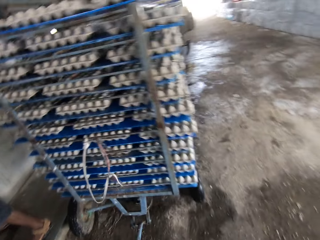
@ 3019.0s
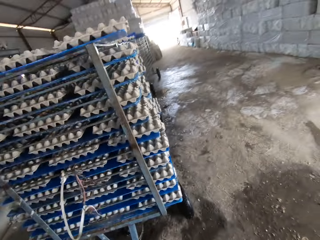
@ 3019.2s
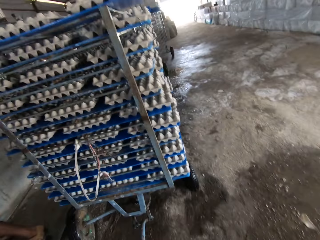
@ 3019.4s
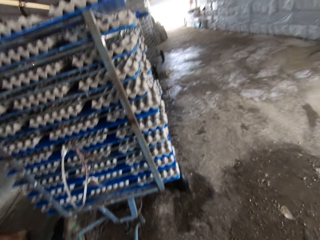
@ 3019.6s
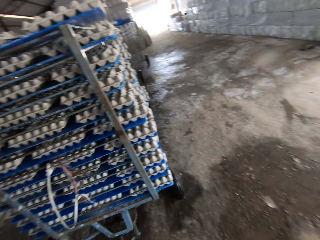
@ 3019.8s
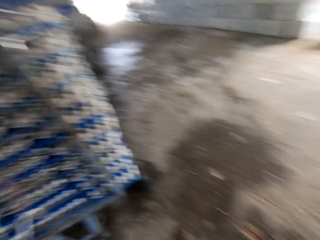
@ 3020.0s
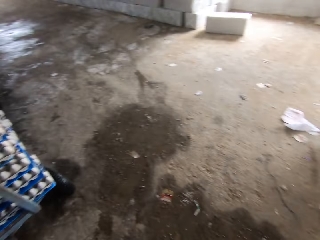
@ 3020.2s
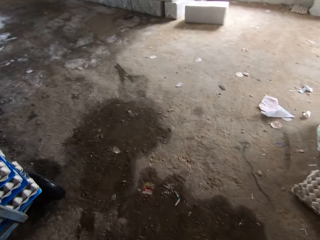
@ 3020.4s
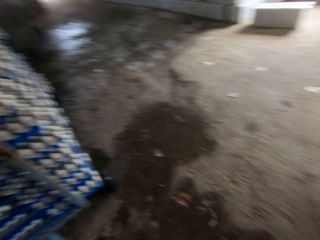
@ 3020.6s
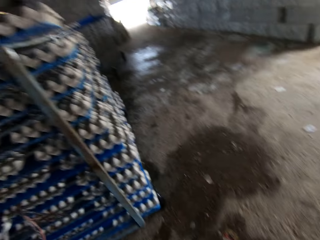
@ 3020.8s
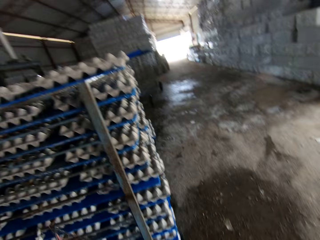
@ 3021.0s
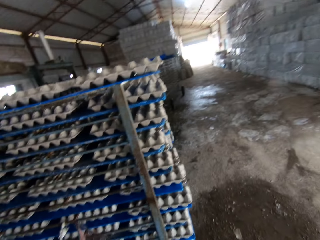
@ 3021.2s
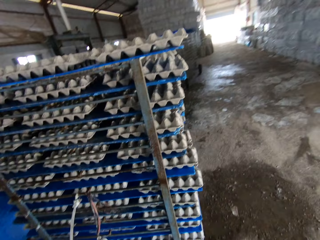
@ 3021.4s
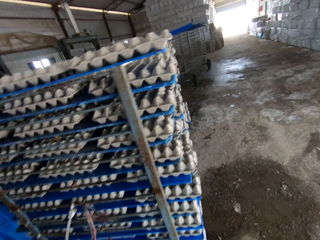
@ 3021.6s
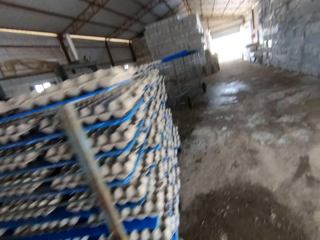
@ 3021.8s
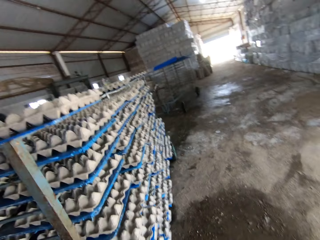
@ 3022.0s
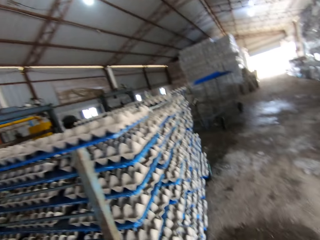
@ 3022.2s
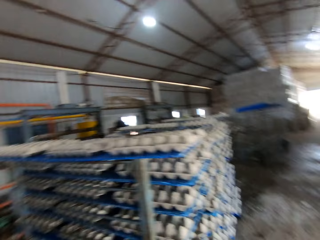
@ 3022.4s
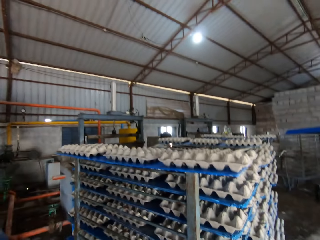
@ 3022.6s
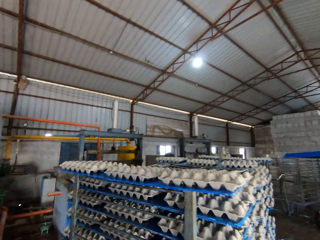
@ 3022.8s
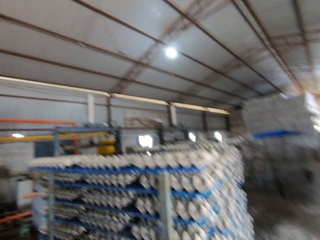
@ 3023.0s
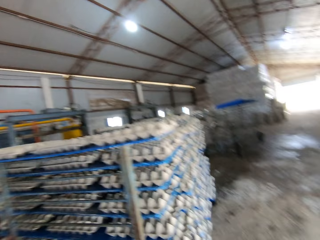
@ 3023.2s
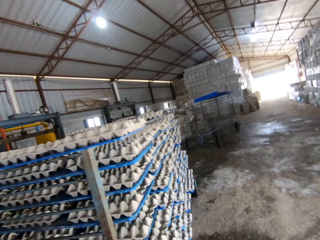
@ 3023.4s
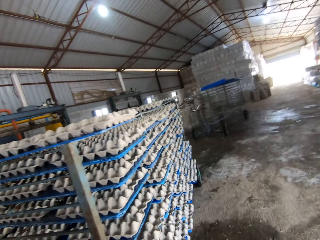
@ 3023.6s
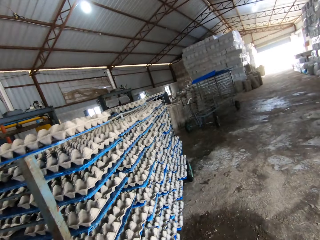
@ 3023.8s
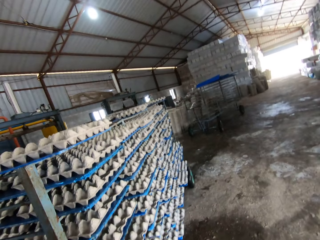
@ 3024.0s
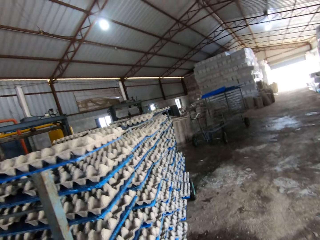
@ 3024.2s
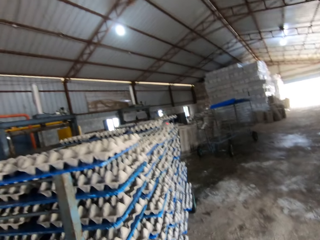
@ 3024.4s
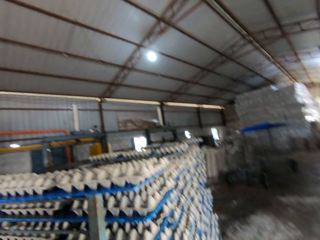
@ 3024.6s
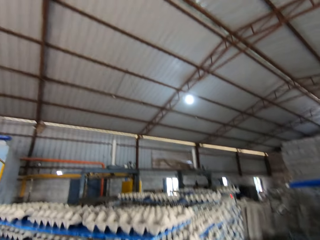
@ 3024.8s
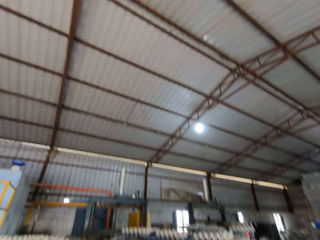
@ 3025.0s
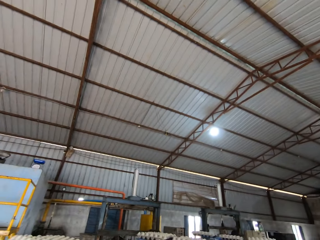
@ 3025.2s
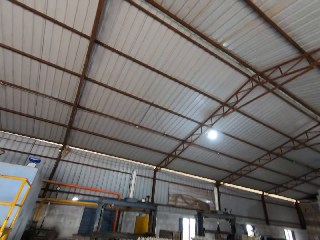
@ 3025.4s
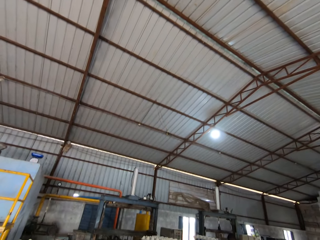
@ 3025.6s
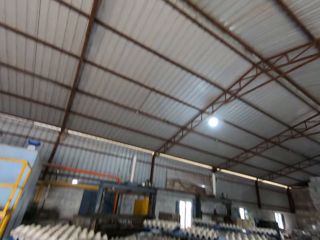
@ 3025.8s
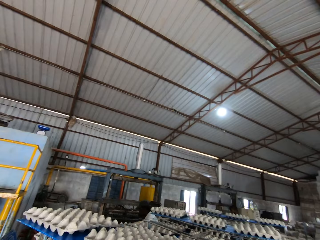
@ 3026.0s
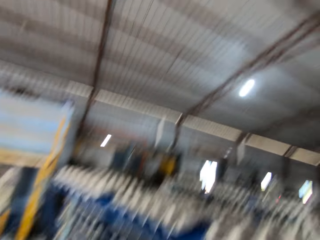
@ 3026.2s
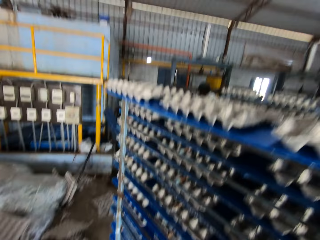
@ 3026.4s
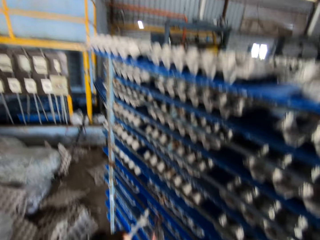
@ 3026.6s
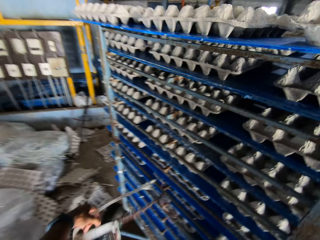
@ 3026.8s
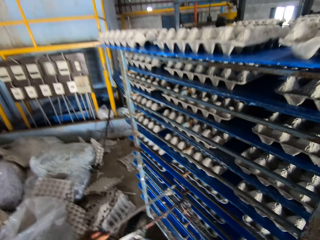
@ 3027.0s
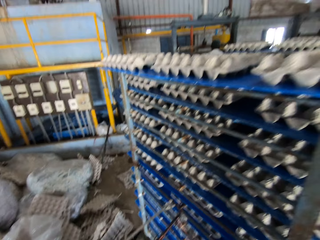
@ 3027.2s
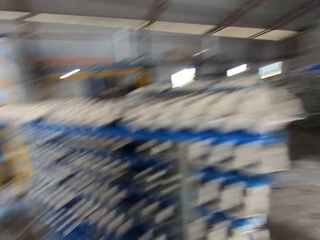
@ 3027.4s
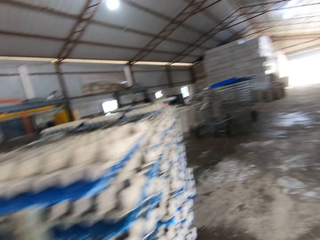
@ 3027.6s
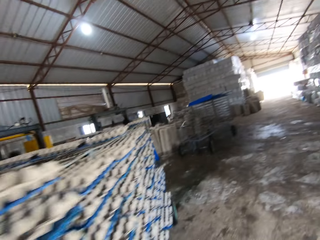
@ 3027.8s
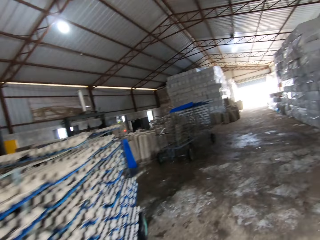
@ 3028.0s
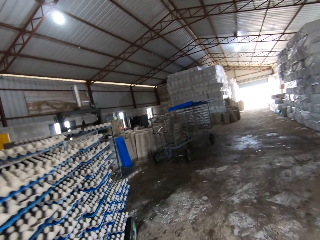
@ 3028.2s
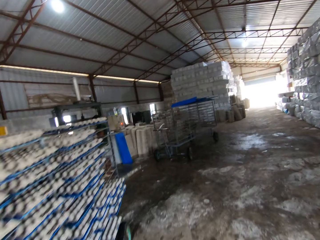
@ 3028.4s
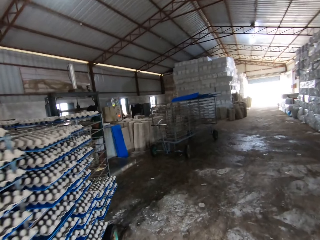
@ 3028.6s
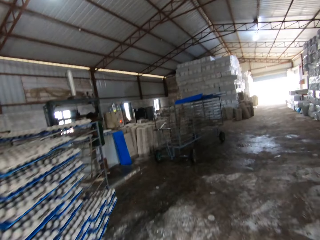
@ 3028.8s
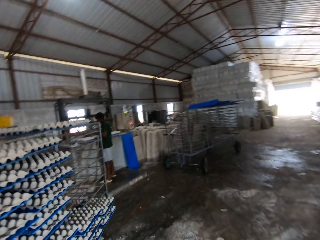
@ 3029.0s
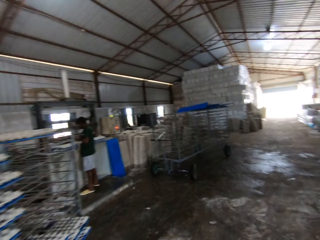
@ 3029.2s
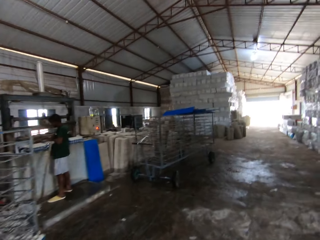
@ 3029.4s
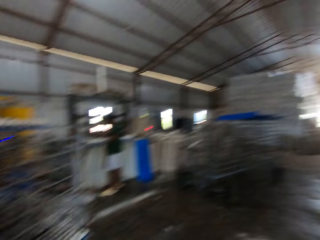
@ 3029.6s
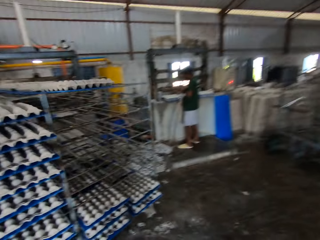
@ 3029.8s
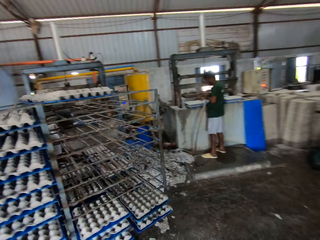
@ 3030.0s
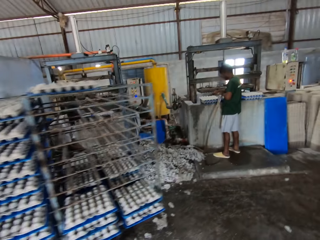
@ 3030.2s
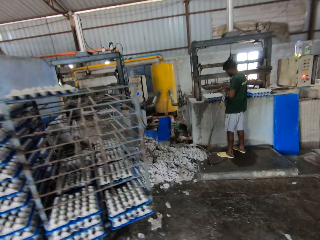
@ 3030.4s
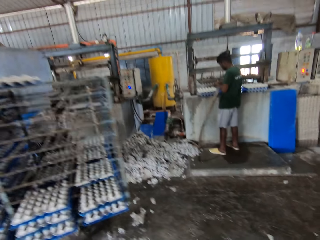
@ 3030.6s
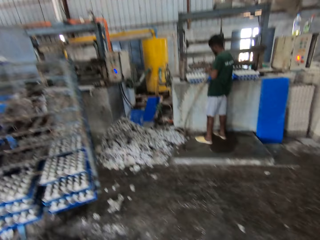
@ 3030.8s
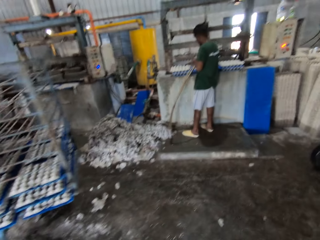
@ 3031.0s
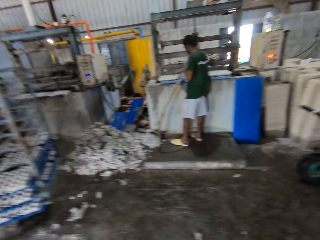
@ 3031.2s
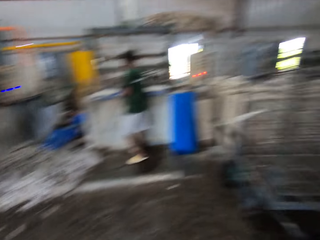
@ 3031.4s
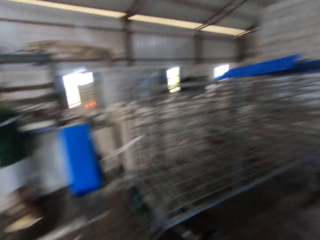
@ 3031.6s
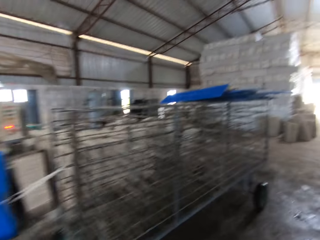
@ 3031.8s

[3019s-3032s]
The camera wearer pulls the trolley with the rope in his left hand. He pushes the storage rack forward. He holds the rope from the trolley with his left hand and walks past the trolley. The man slides a plastic board with three crates into the trolley with both hands.

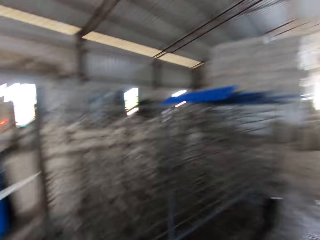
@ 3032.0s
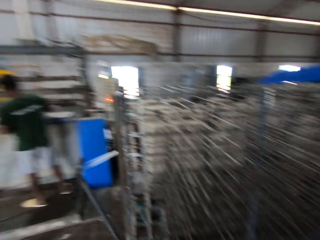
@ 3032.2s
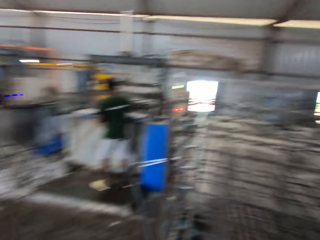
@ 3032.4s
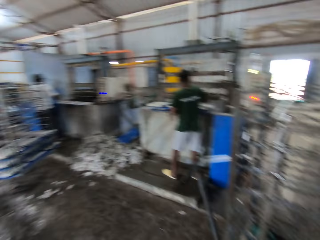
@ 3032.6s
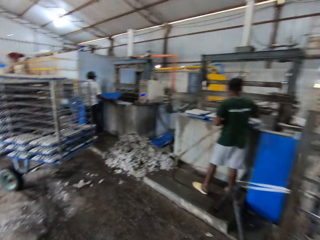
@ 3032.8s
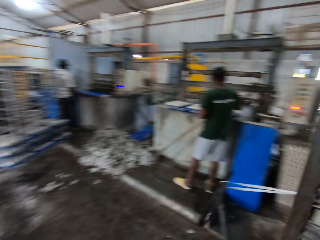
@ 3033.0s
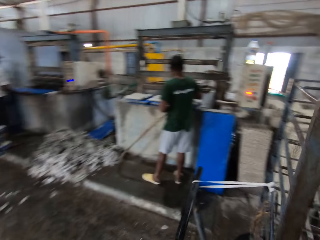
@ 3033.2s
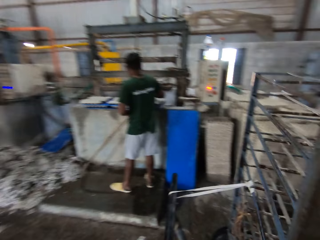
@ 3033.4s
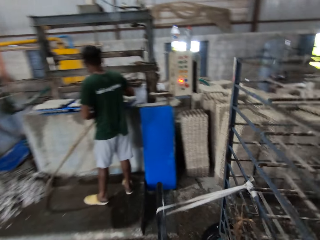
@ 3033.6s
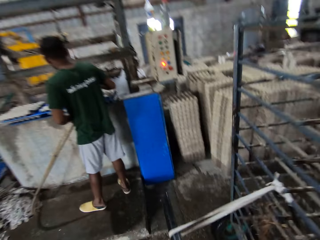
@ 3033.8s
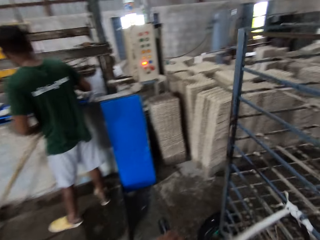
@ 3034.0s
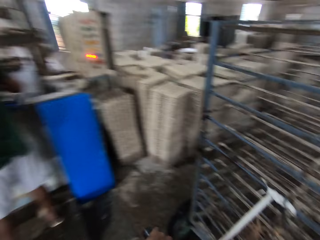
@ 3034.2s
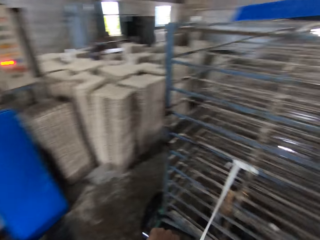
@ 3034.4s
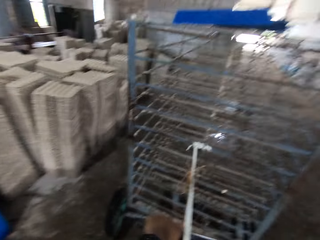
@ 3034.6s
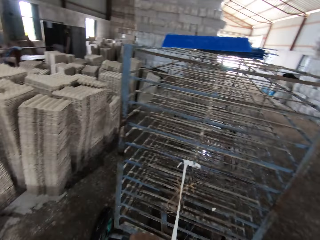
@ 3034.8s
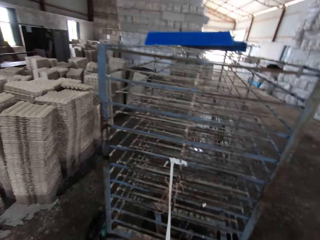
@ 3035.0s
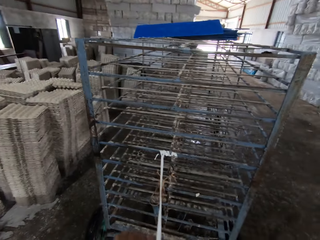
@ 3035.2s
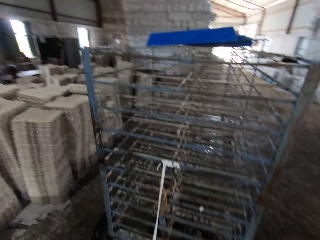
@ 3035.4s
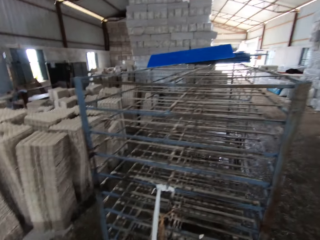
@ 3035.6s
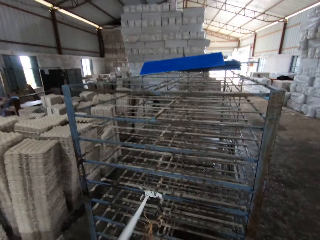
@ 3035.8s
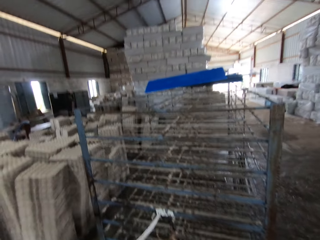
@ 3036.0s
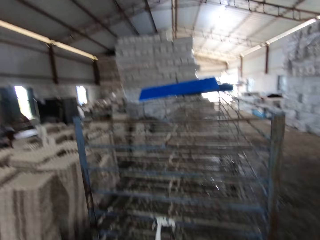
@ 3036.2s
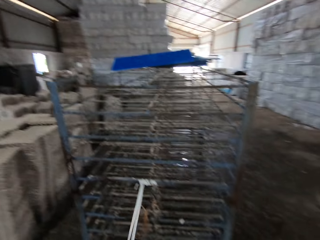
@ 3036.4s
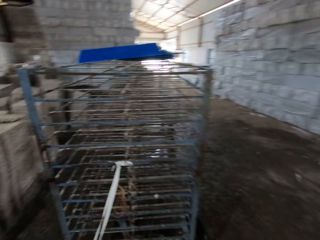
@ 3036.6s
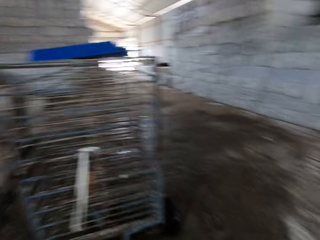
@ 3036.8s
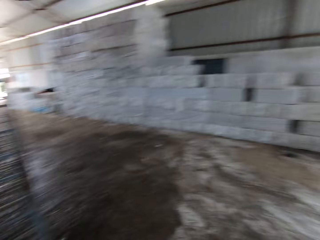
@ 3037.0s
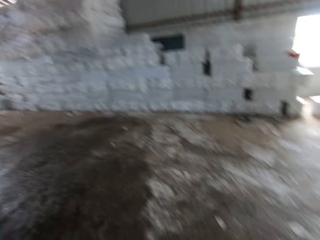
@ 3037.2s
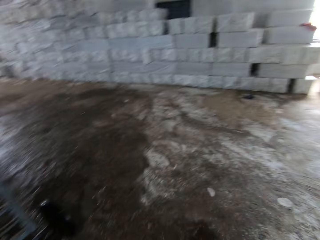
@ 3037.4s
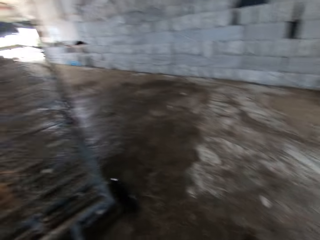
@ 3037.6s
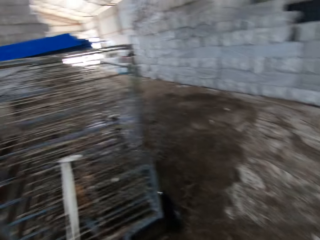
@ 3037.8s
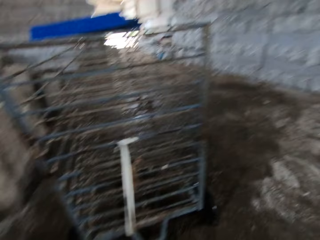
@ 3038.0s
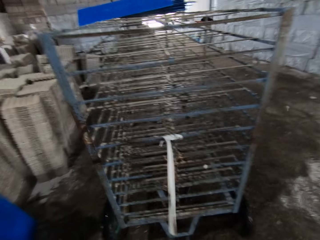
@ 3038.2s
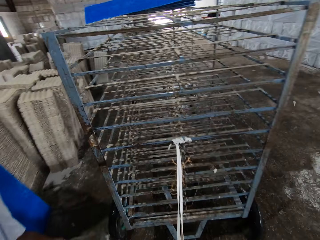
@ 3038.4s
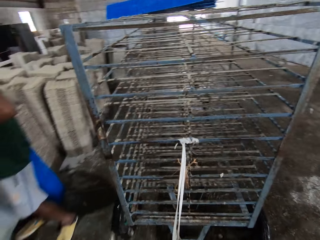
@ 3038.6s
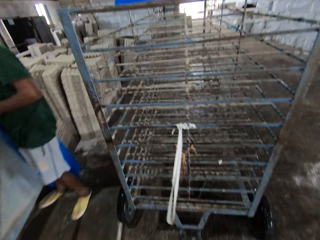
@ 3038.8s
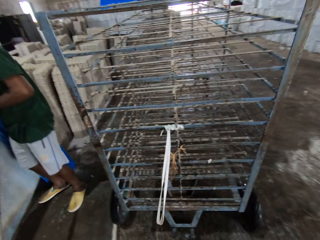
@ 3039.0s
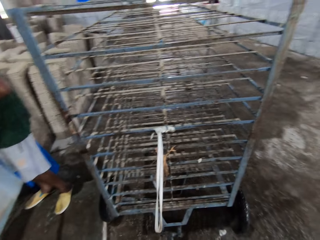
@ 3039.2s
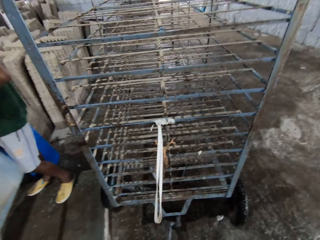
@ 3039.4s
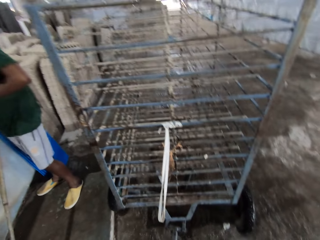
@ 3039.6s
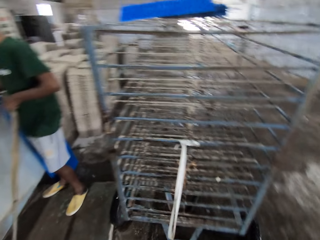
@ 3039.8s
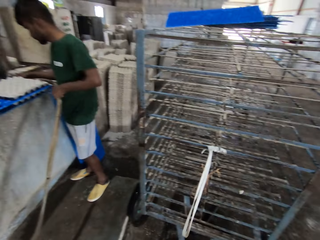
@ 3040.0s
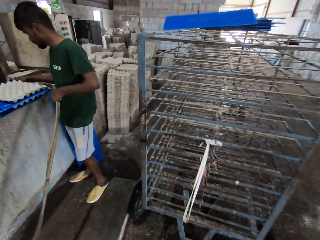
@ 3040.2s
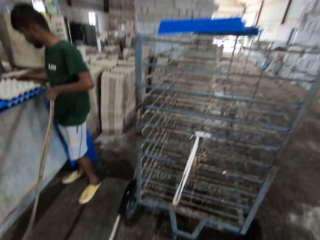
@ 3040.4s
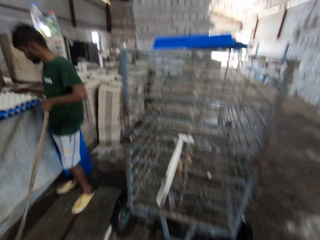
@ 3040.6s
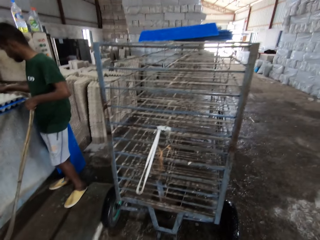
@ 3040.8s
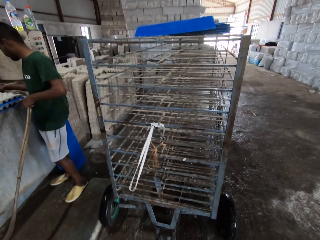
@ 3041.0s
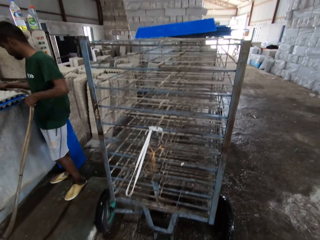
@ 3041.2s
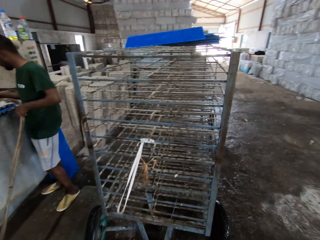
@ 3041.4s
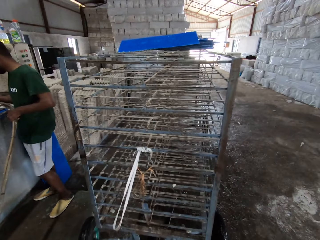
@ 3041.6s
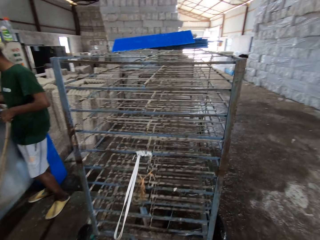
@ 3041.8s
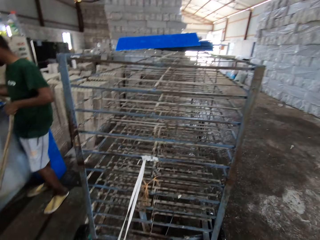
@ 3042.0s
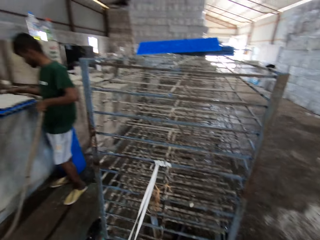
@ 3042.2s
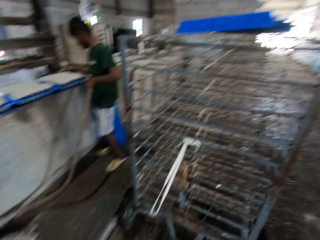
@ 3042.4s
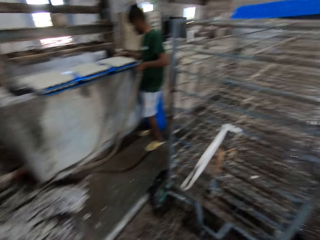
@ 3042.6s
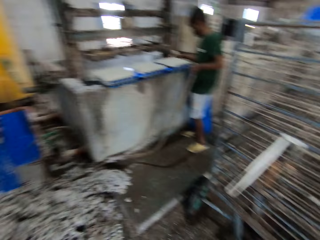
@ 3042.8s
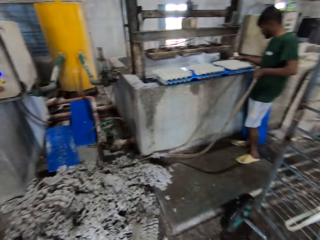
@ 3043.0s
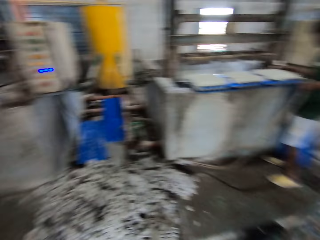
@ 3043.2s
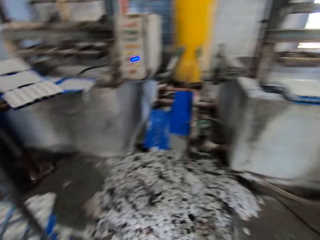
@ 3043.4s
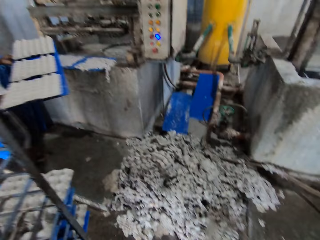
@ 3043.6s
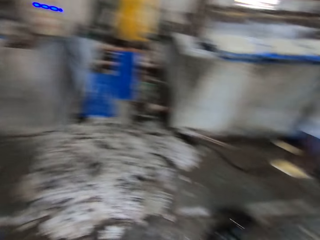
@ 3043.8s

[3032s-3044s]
The camera wearer walks towards the trolley. A man stands next to the trolley. The camera wearer pushes the storage rack forward. He pulls the trolley with his left hand. The man holds two hoses with his left hand.
